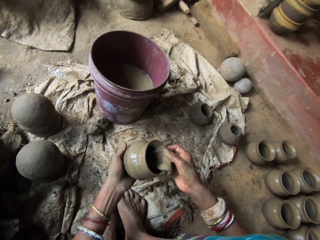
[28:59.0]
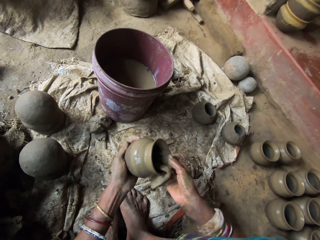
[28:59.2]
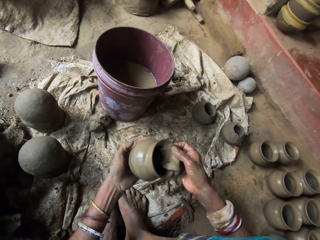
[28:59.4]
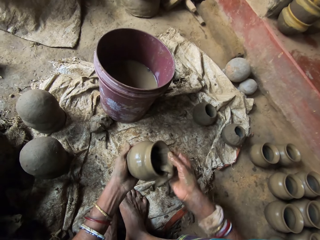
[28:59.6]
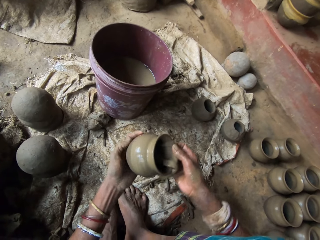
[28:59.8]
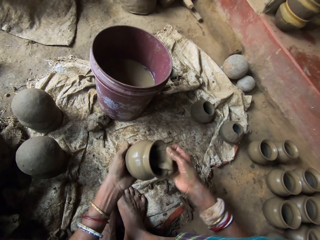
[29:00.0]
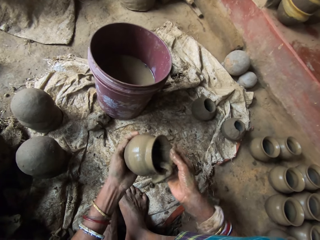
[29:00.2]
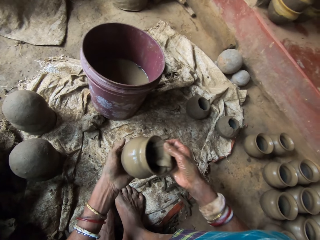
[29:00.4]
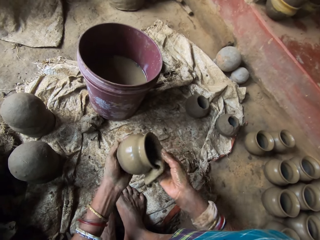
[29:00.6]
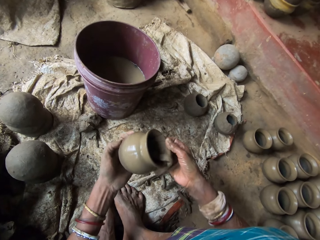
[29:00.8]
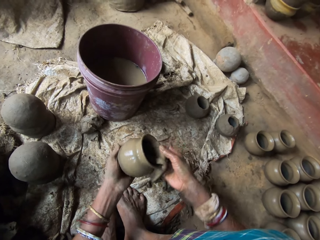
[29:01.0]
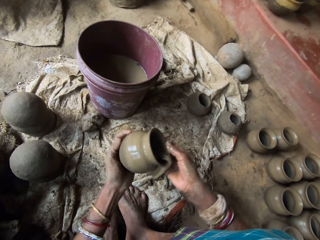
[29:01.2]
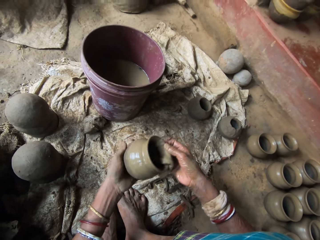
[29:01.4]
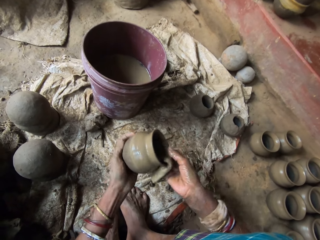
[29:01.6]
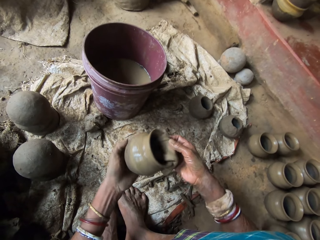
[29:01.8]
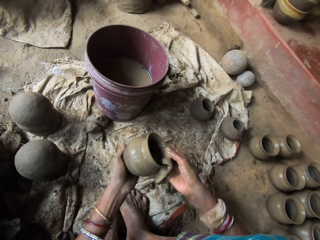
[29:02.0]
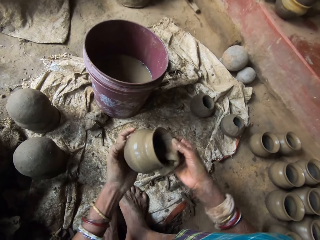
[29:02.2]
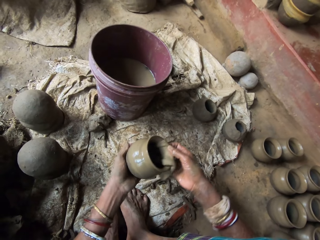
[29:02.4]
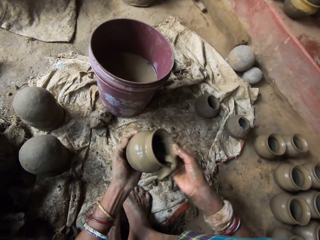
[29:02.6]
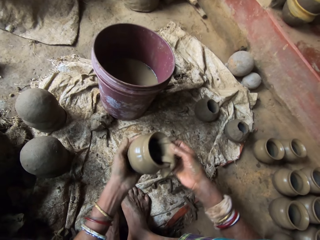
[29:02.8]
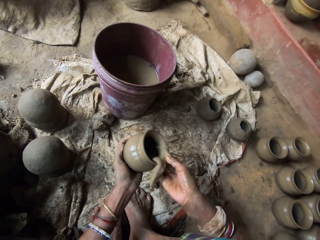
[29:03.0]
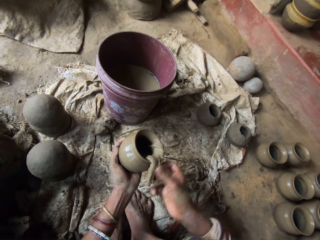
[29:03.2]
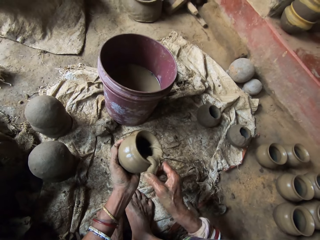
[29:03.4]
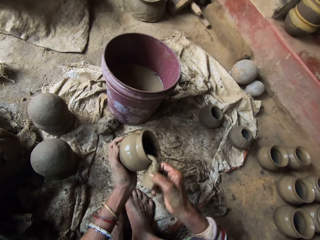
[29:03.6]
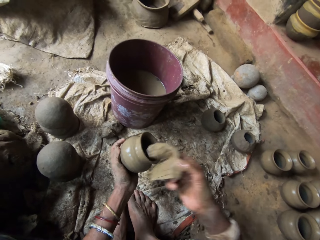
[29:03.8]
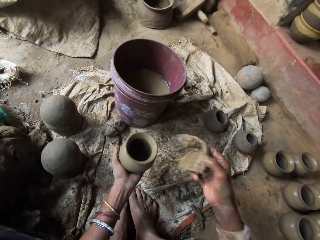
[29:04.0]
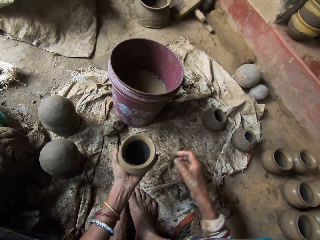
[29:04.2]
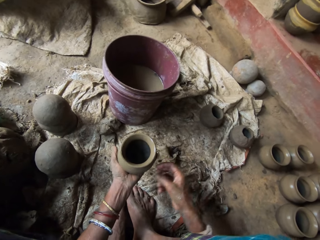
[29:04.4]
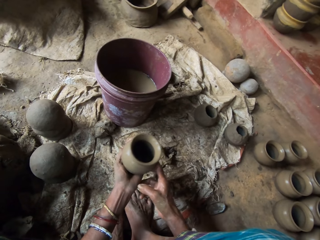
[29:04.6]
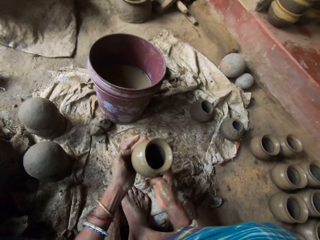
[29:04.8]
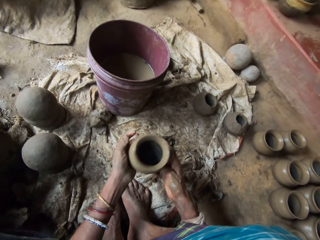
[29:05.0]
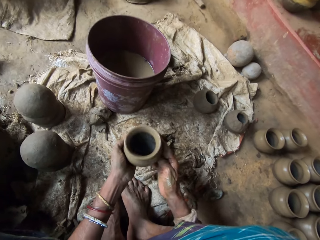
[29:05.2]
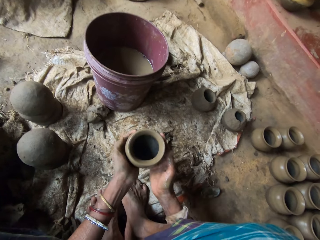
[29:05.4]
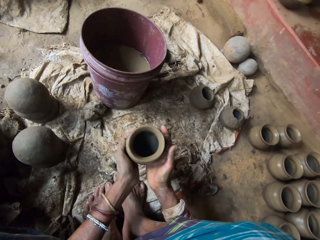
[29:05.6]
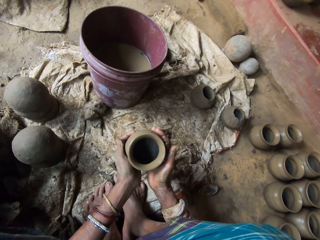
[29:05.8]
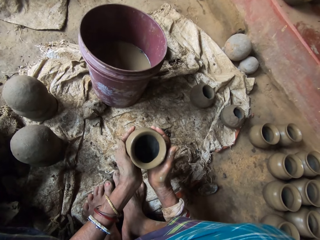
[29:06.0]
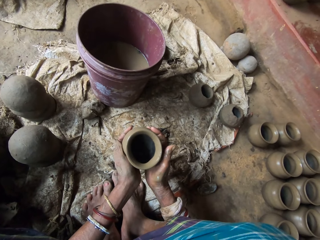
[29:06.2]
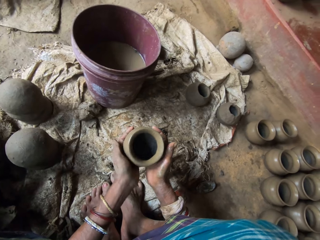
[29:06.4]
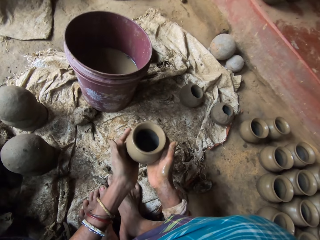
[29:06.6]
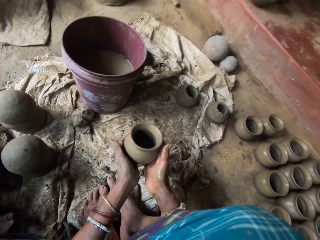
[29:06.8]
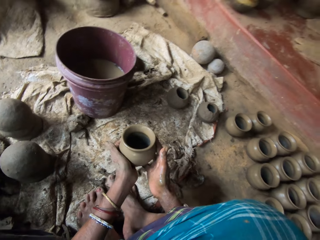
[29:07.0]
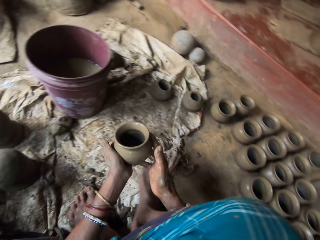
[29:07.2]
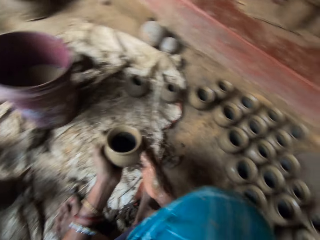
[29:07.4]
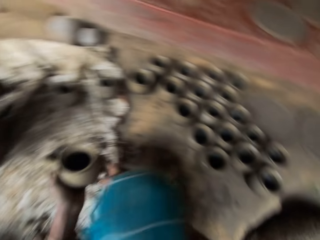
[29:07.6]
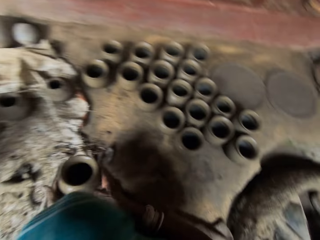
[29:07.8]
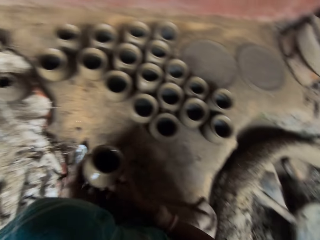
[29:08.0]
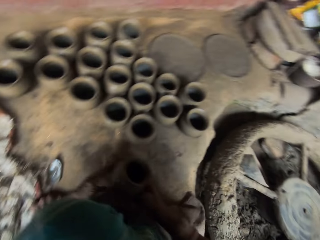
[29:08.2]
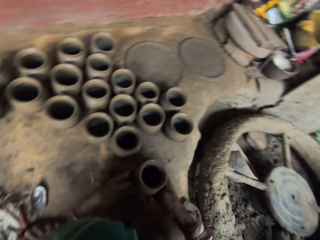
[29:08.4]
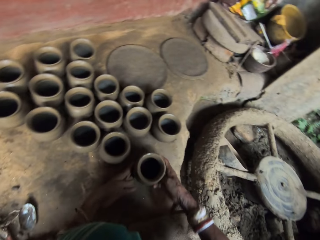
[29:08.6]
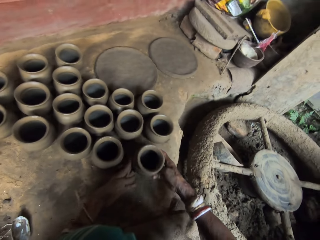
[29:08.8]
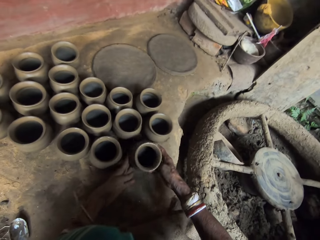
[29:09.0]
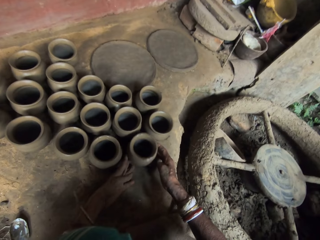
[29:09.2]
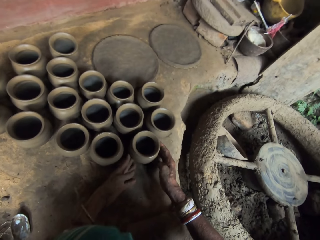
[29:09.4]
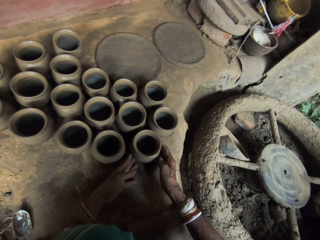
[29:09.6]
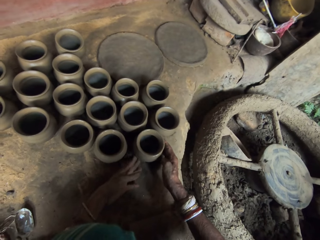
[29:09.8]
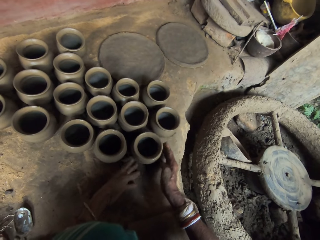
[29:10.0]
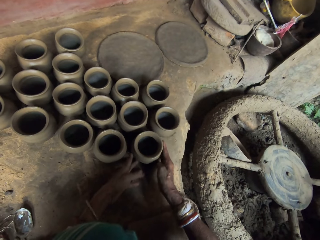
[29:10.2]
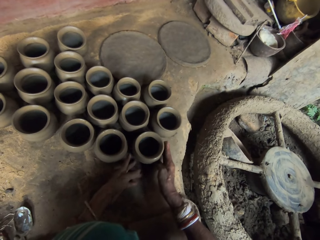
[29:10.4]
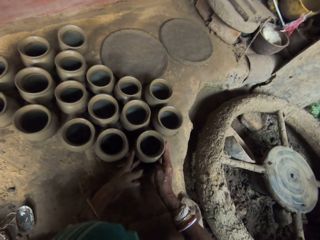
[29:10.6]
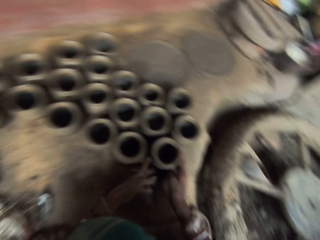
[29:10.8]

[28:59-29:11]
The camera wearer throws a wet piece of cloth on a floor. They lift the cloth. They squeeze the sides of a clay pot. They hold the pot. They place the wet clay pot next to other clay pots on the floor to the right.

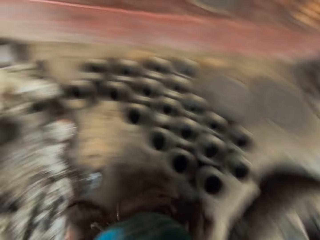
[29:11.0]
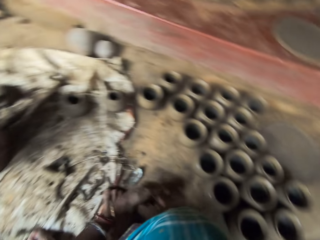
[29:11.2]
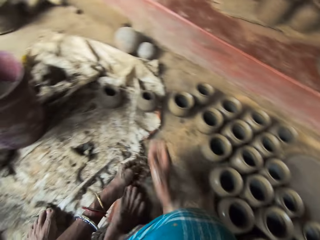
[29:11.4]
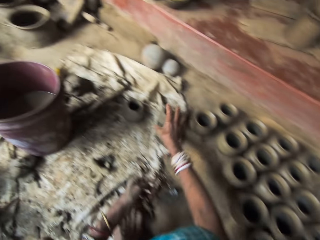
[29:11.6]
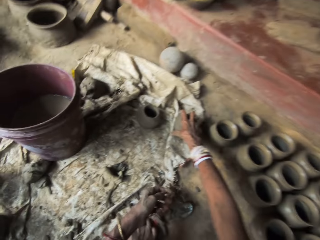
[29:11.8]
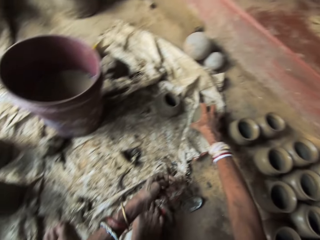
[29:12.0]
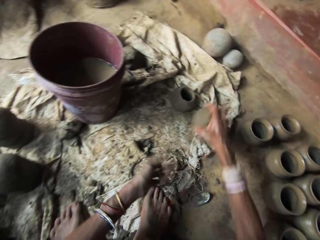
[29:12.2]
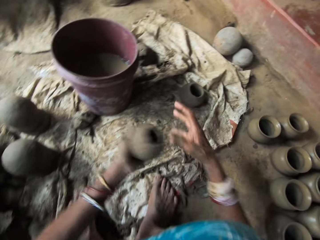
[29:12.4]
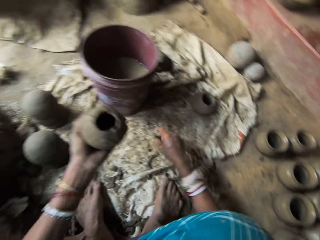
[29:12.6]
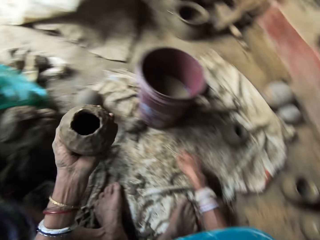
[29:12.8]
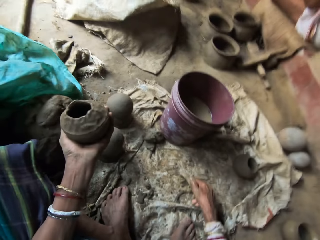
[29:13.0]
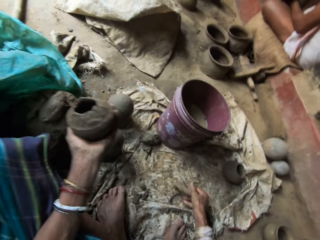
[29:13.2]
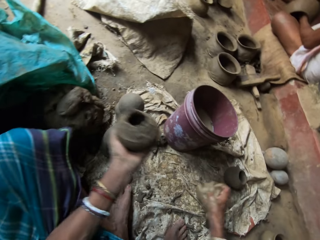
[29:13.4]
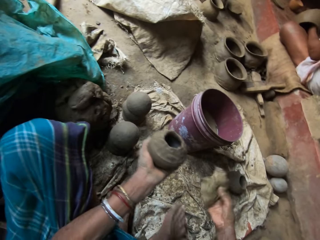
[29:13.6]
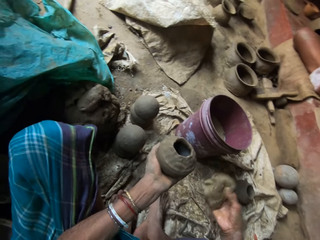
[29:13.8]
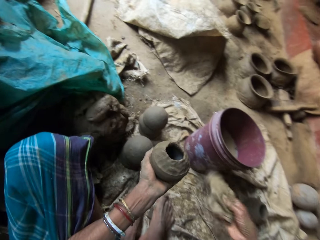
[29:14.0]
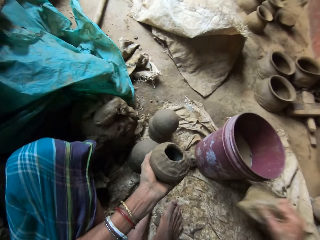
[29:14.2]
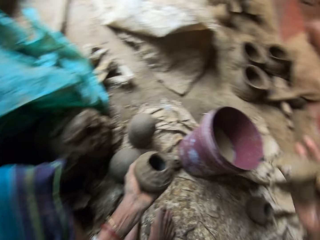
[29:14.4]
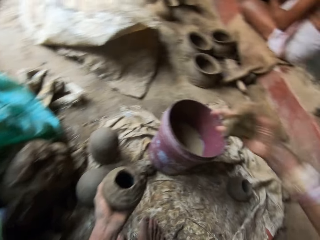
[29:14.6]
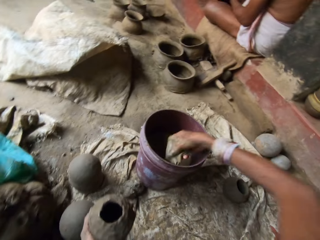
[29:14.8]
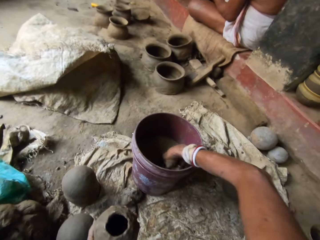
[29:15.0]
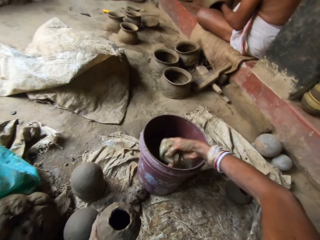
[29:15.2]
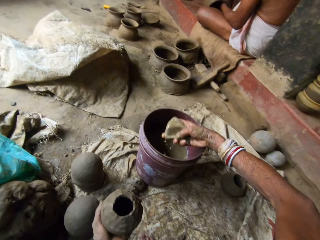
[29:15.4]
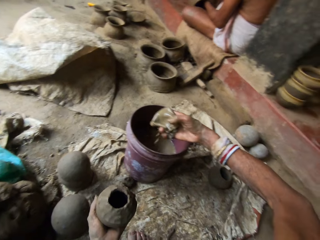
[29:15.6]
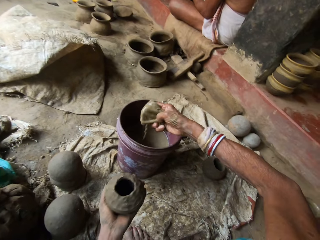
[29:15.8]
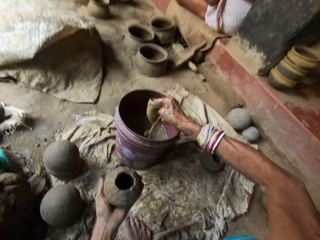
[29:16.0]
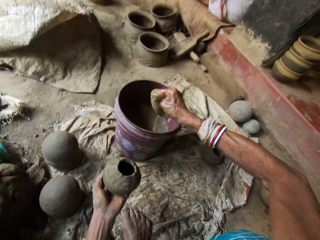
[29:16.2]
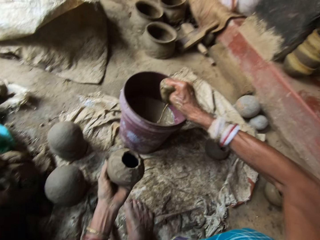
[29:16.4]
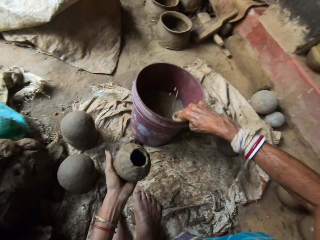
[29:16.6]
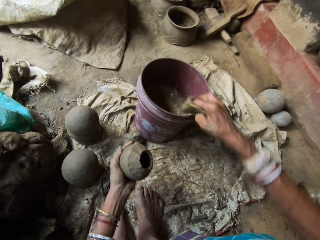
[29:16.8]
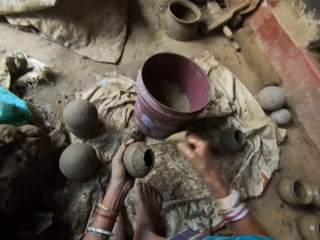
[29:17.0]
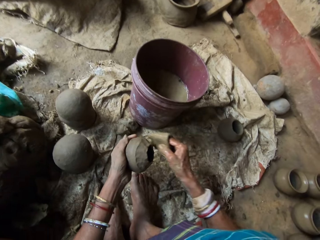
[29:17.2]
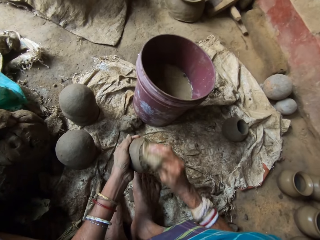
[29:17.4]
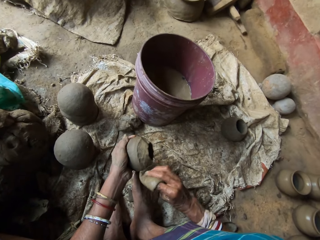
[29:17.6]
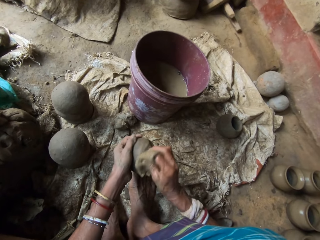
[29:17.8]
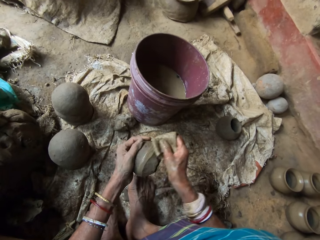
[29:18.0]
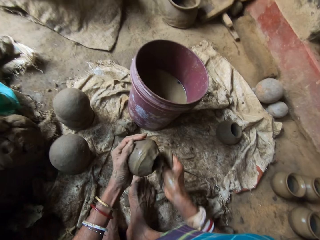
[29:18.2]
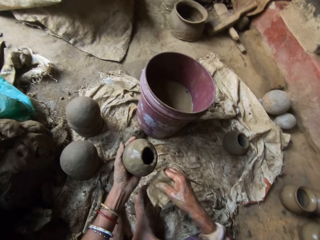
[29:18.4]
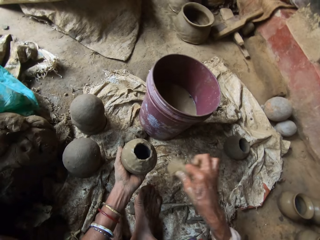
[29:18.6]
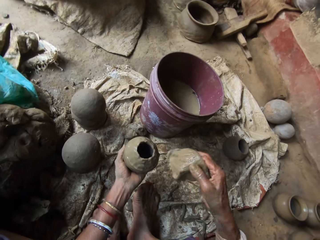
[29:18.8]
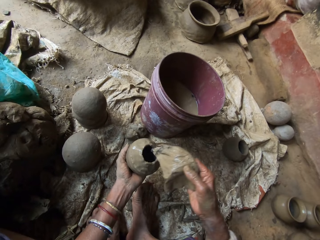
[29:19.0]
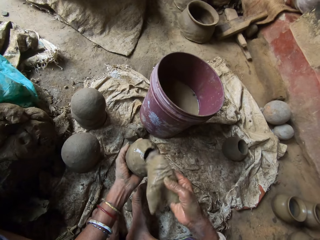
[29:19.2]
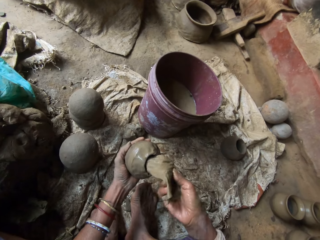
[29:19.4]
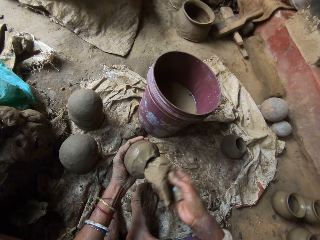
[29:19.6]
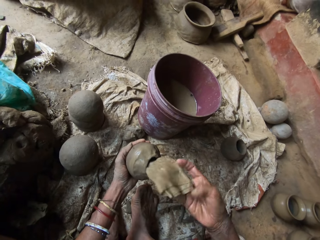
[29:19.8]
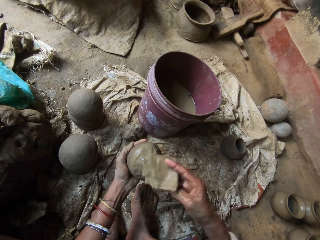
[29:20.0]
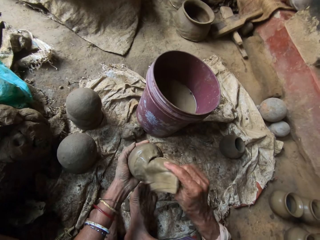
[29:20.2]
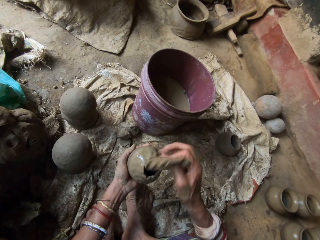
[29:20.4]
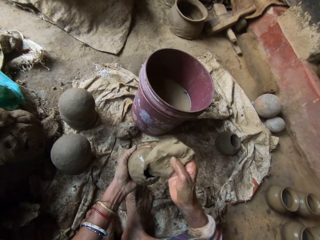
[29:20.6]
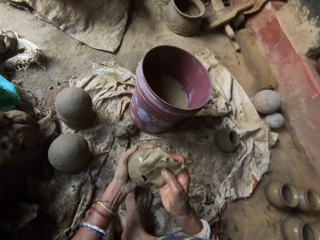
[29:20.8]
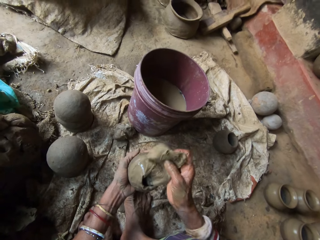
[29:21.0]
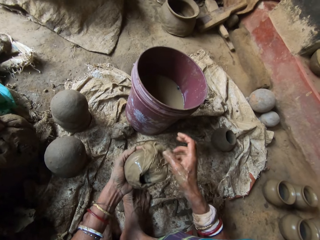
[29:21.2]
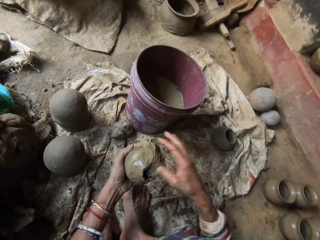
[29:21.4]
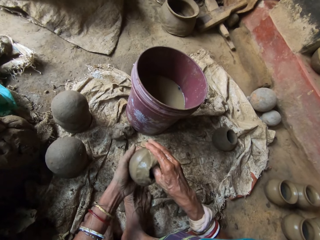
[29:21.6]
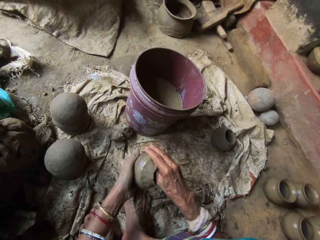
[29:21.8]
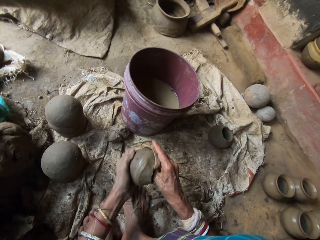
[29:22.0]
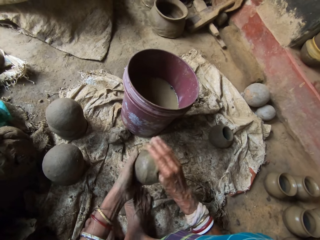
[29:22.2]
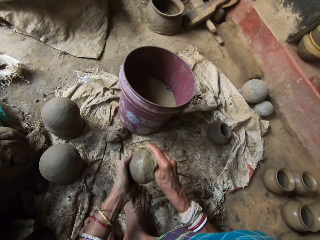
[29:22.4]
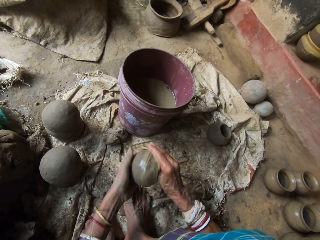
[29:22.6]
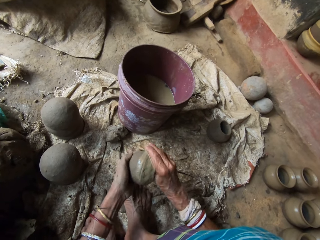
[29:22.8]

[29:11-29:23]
The camera wearer picks up a wet clay pot from a floor. They pick up a piece of cloth on the floor. They soak the piece of cloth in a half-filled water bucket. They squeeze excess water from the cloth piece into the bucket. They polish the wet clay pot using the wet cloth piece.
